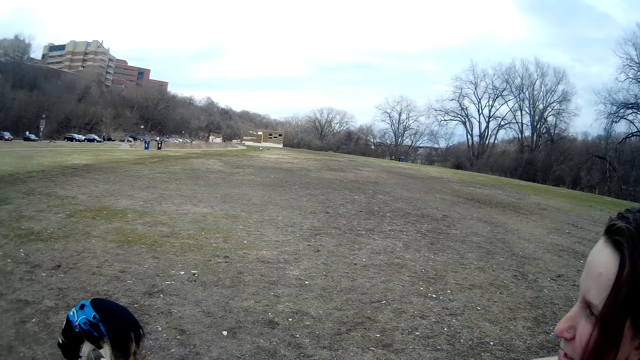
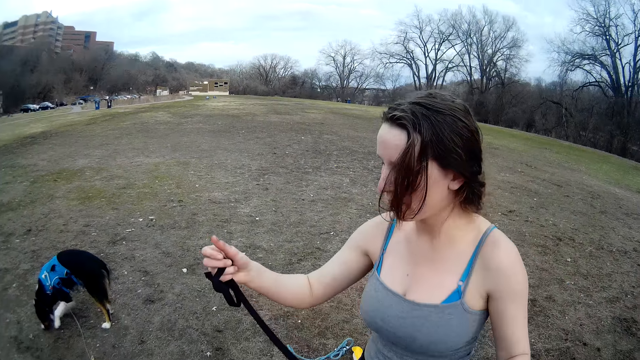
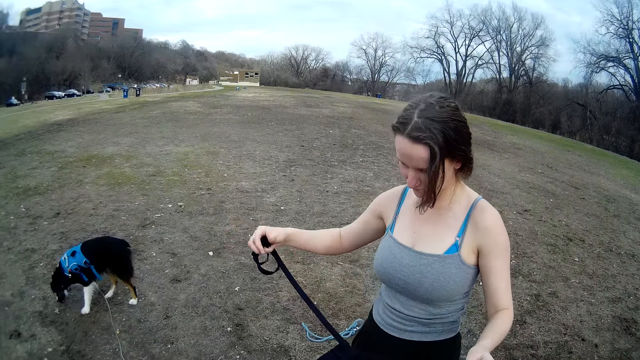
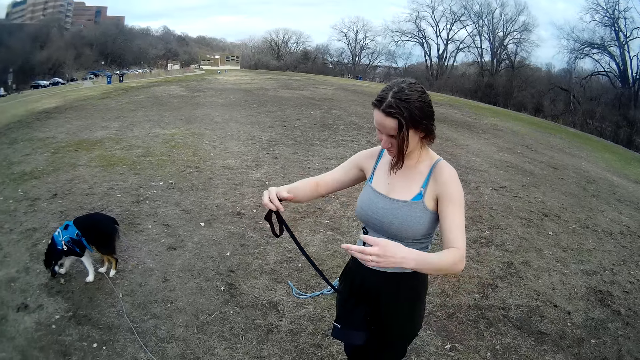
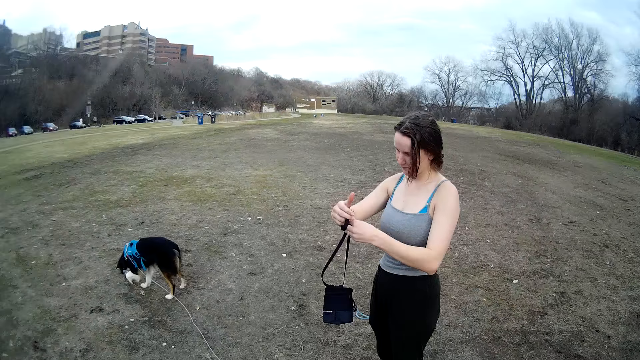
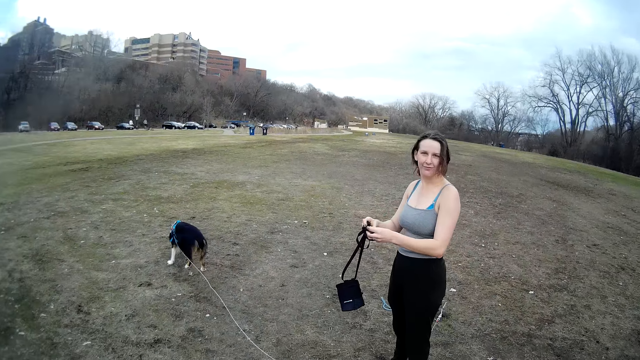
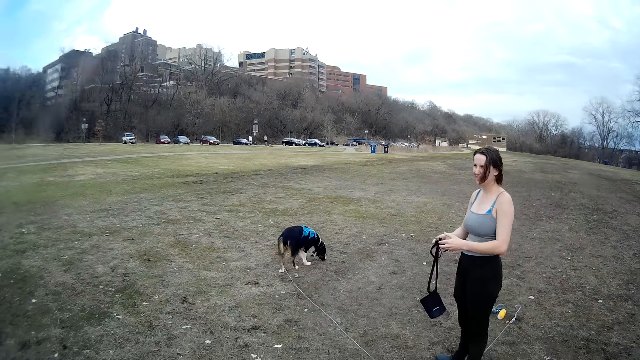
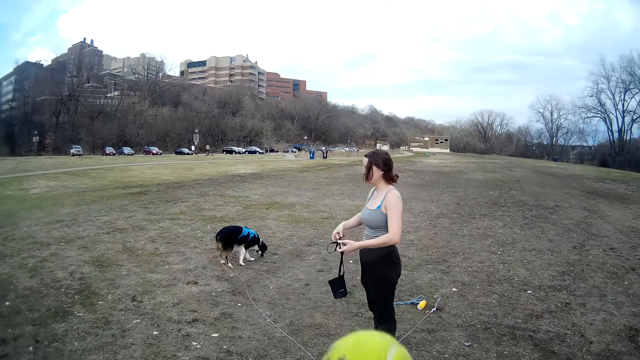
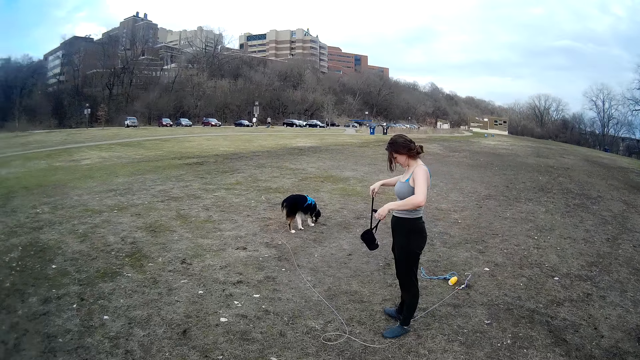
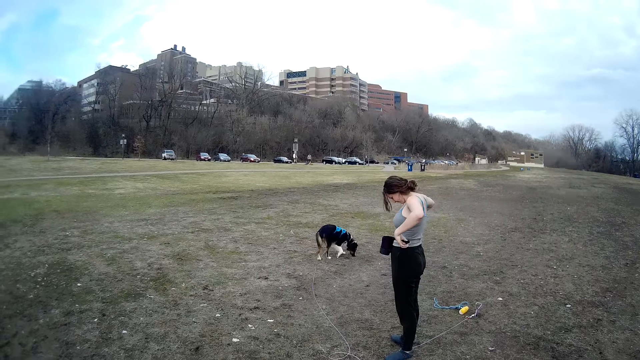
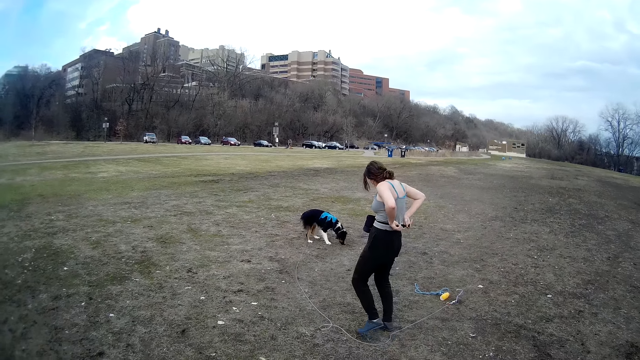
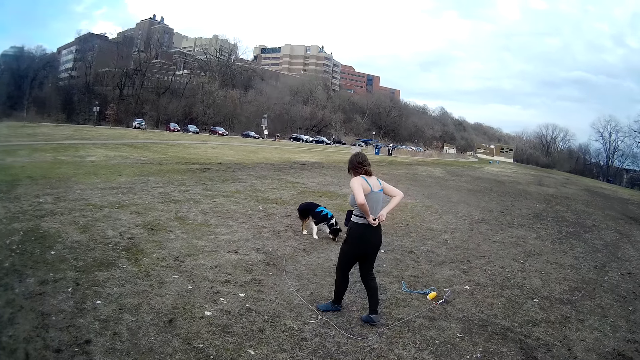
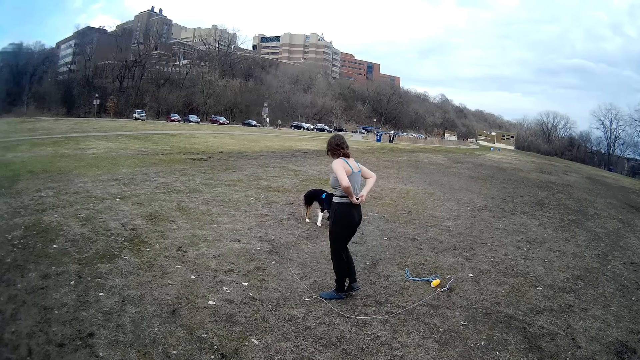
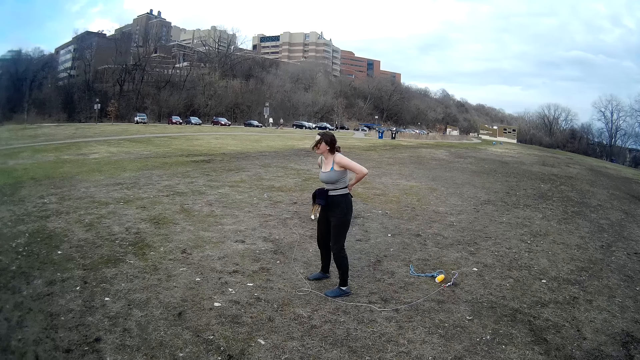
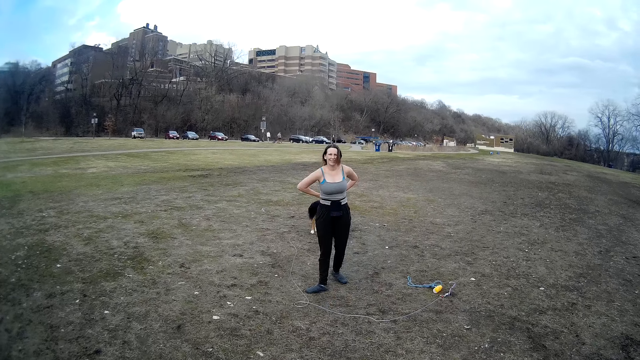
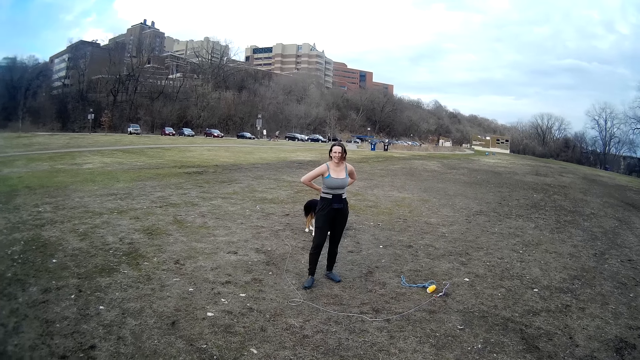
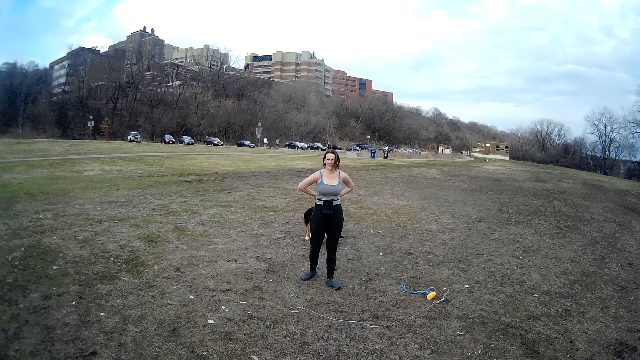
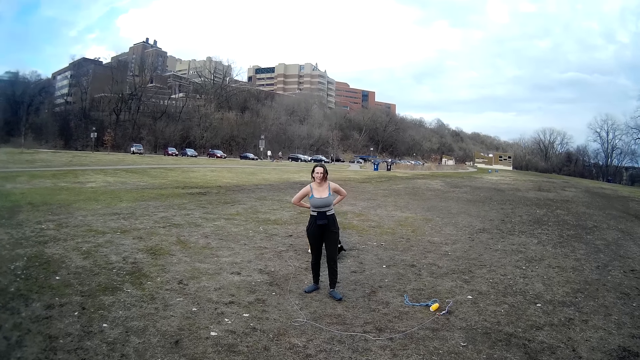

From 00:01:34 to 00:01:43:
A lady steps backward. The lady folds the belt. The camera wearer moves the ball. The lady ties the belt on the waist and steps forward.

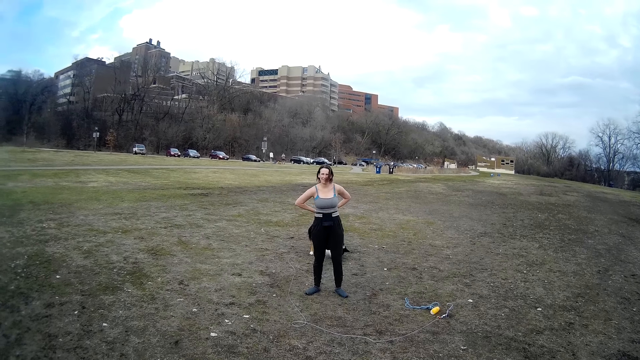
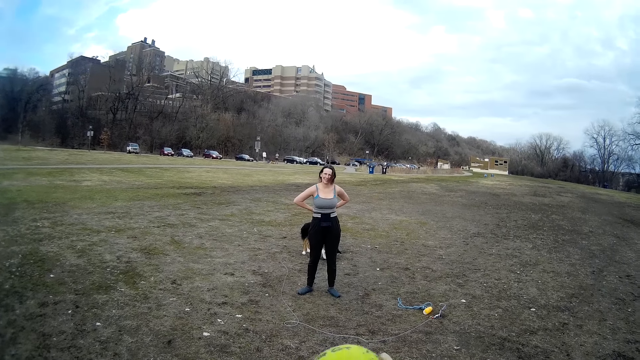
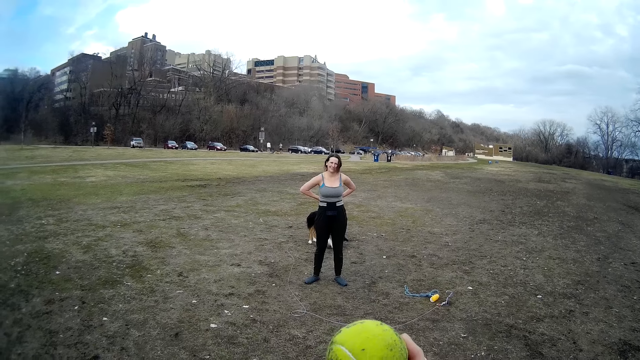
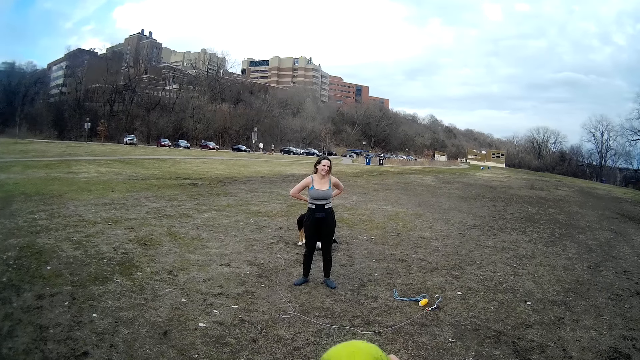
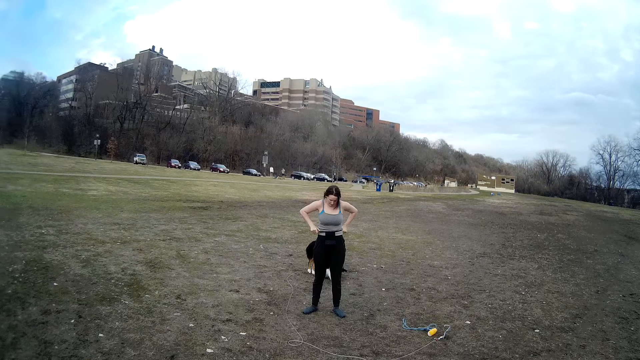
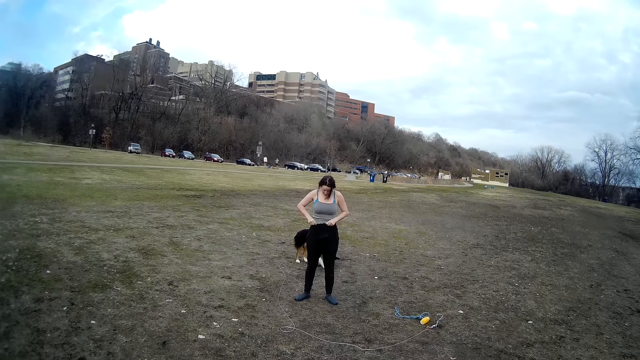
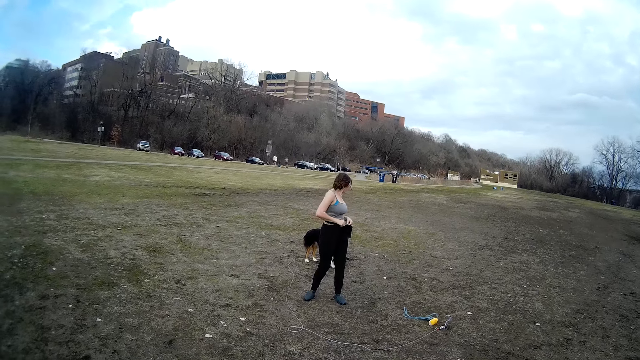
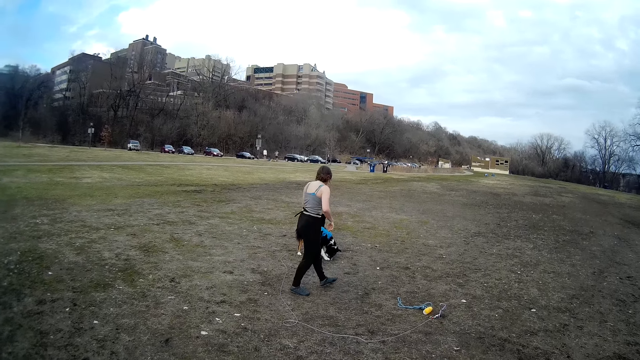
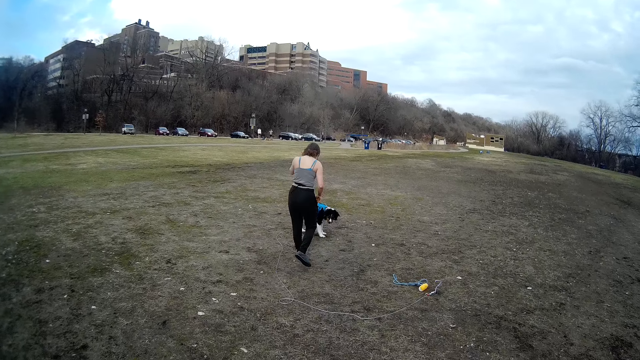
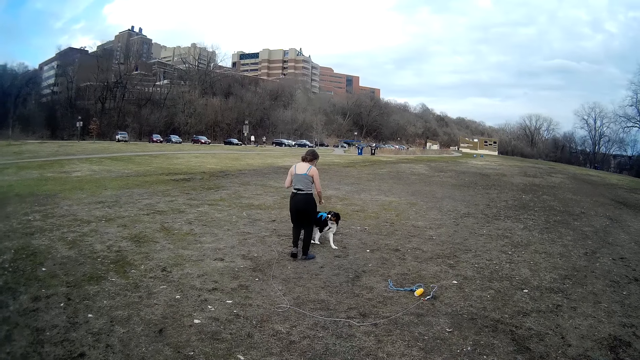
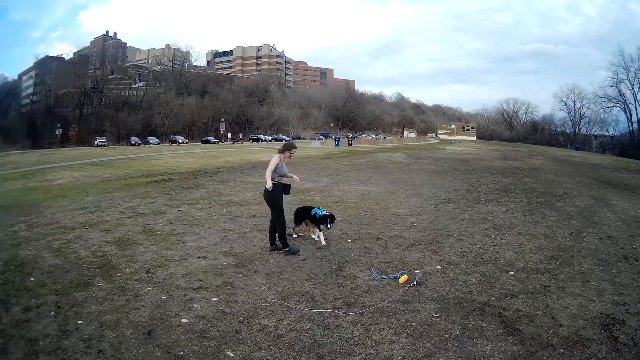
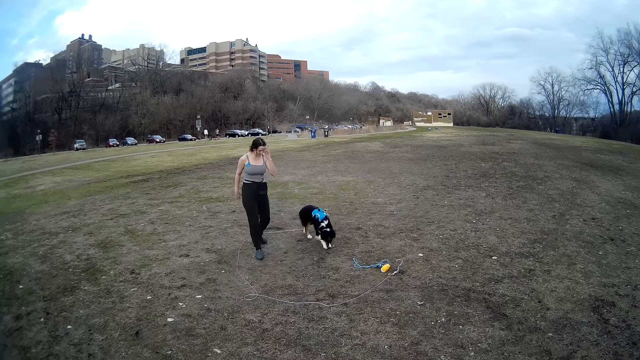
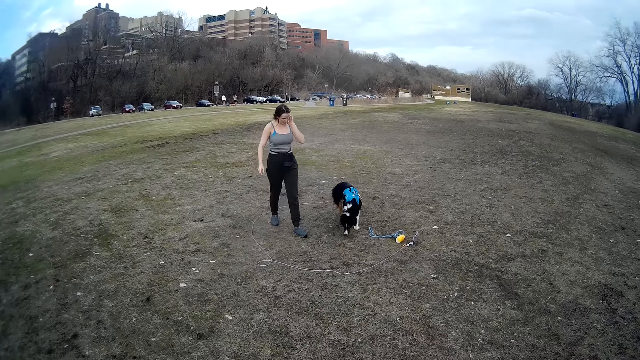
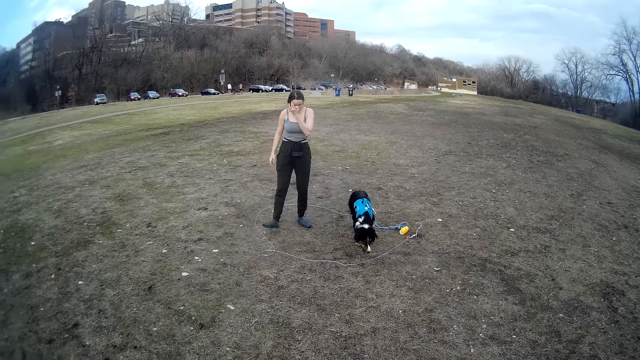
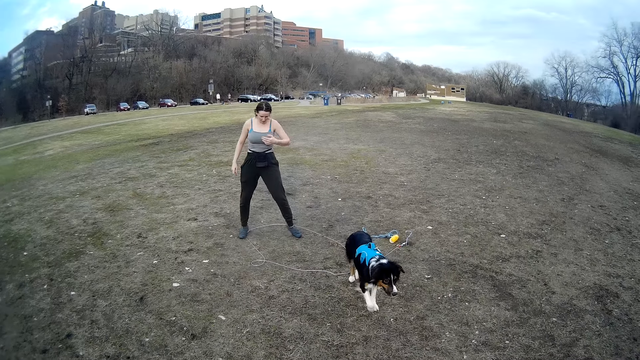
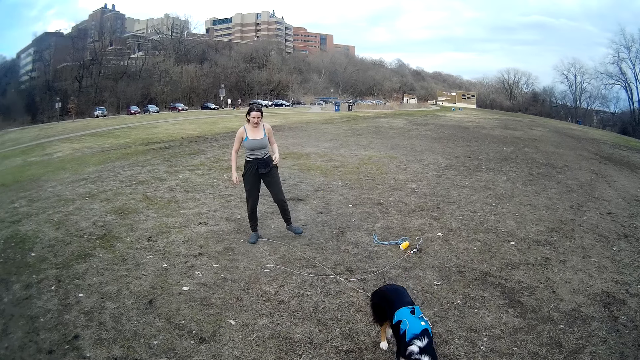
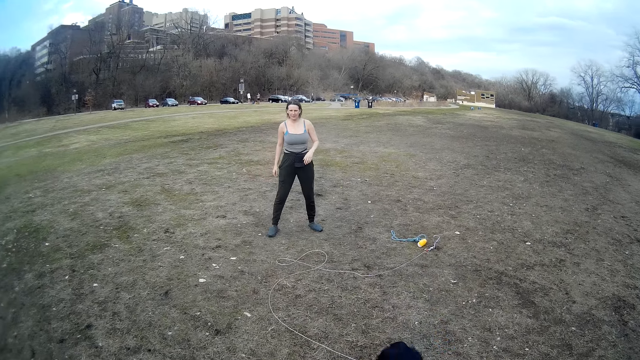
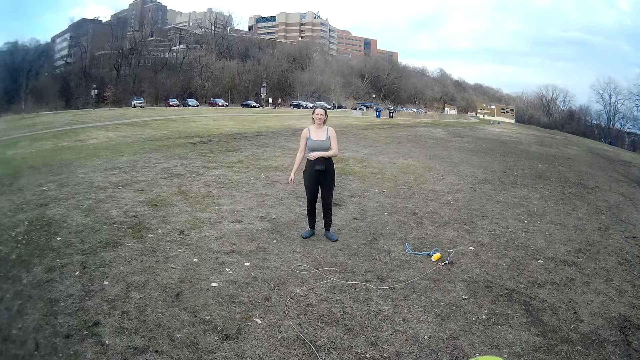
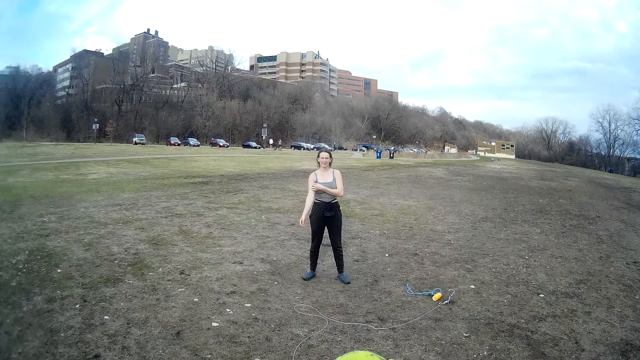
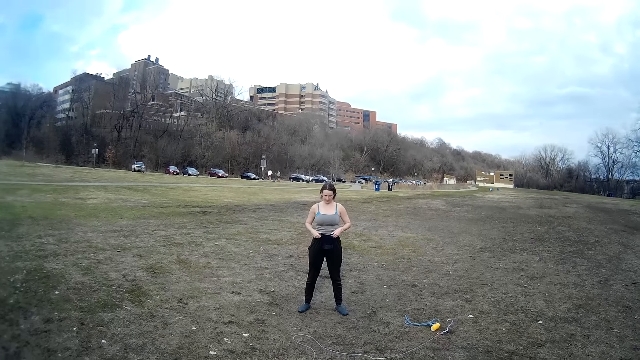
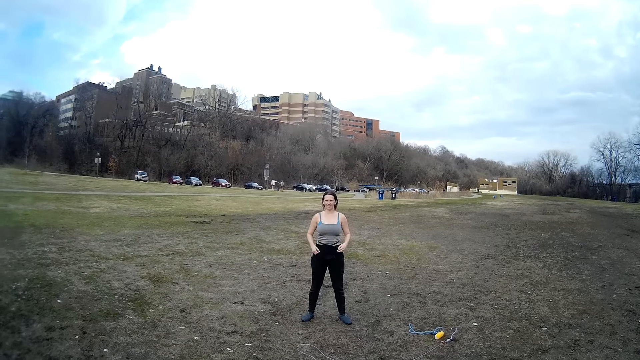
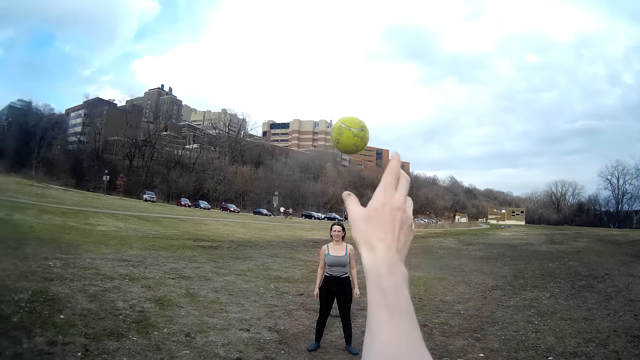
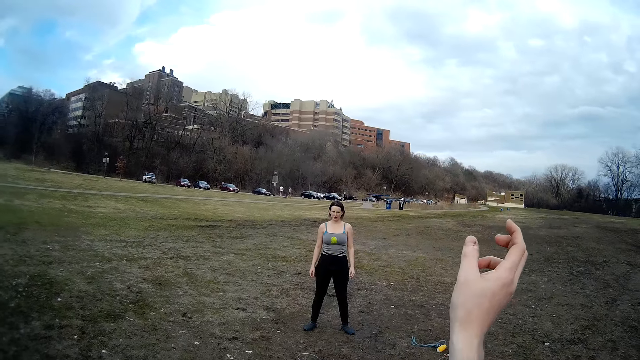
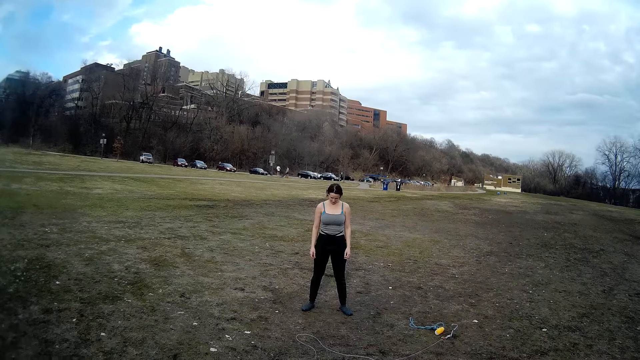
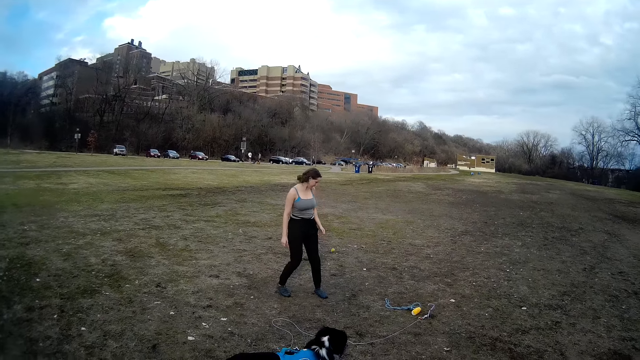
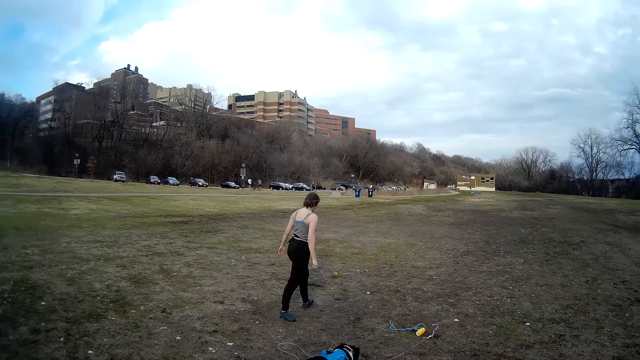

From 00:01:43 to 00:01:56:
A lady looks around. The camera wearer moves the hand. The lady moves the belt, turns around, steps forward, instructs the dog, moves the legs, and touches the belt. The camera wearer throws the ball to the lady.
